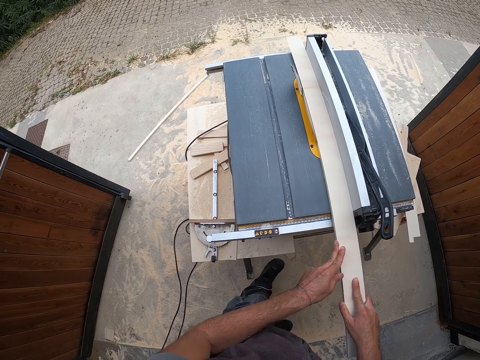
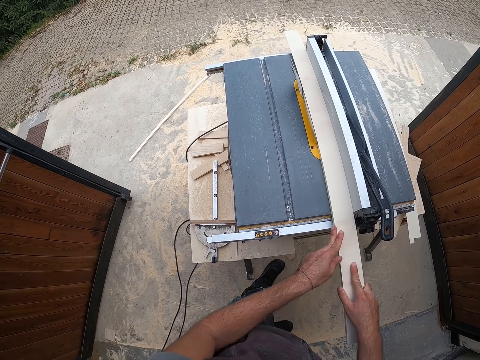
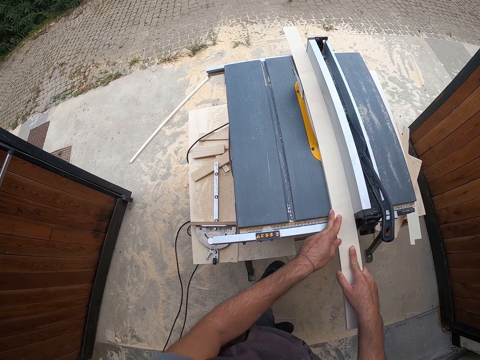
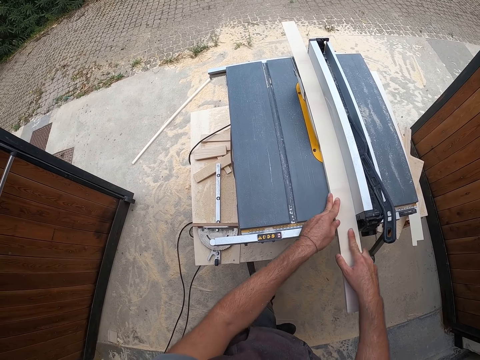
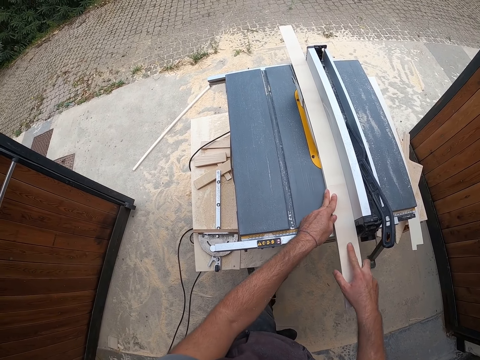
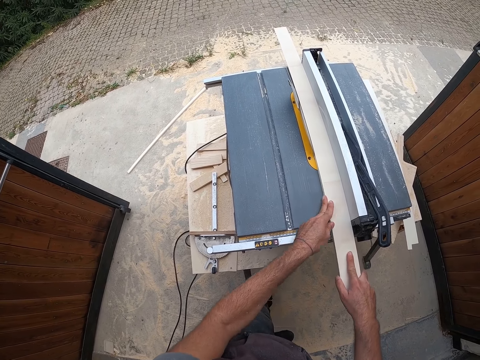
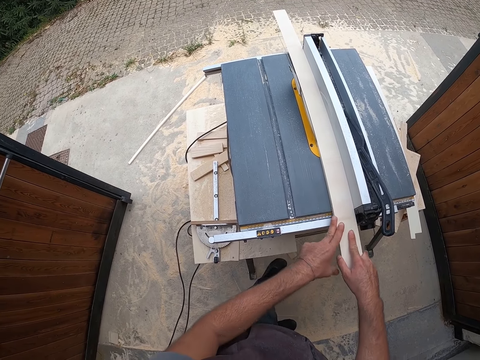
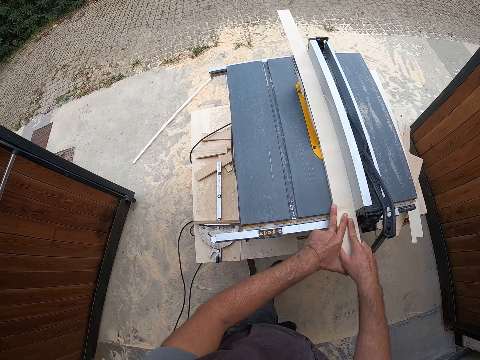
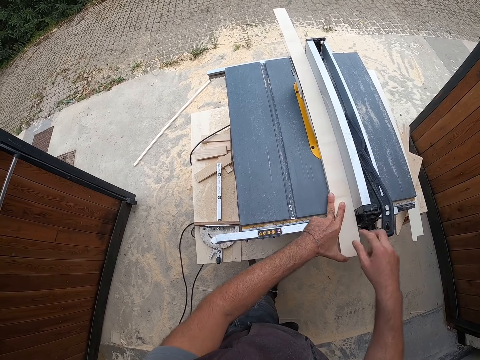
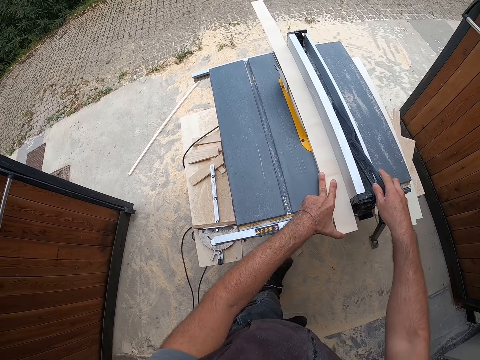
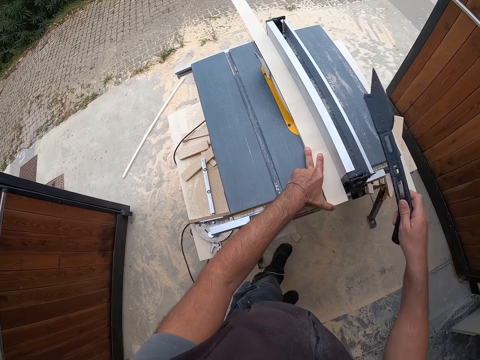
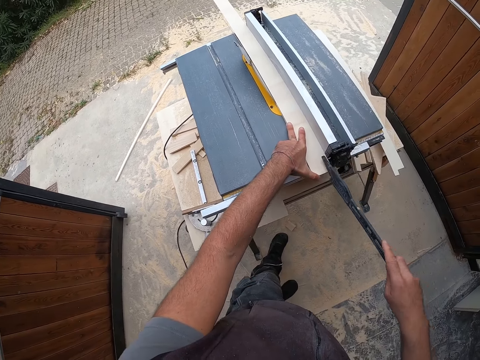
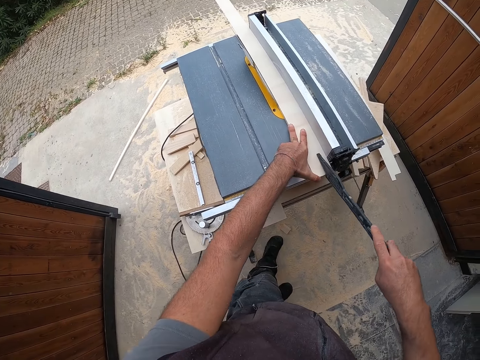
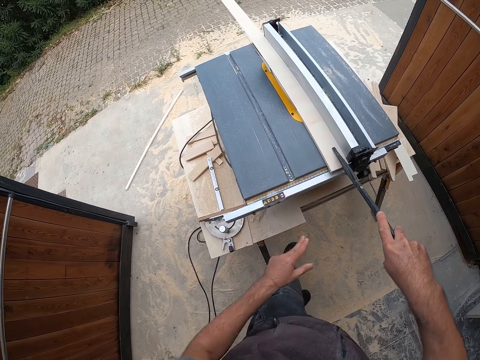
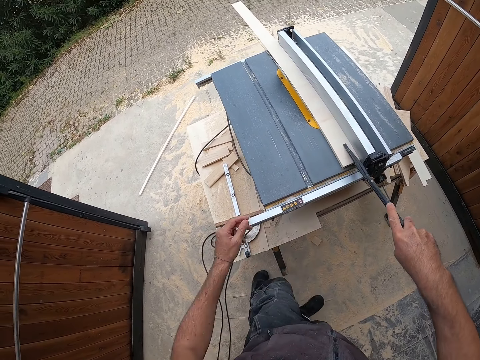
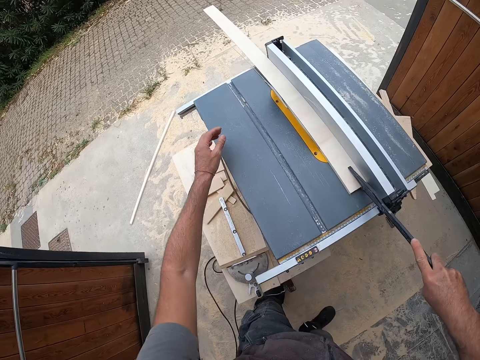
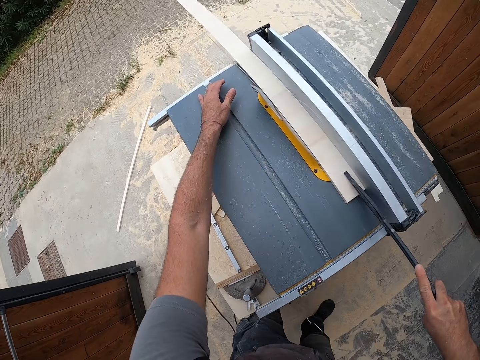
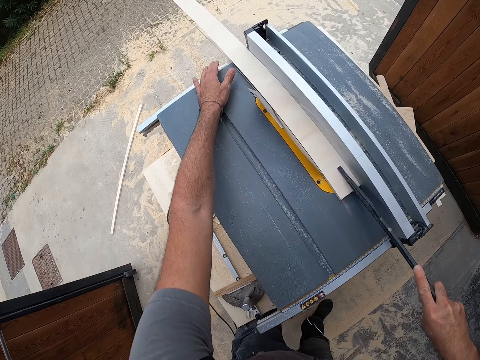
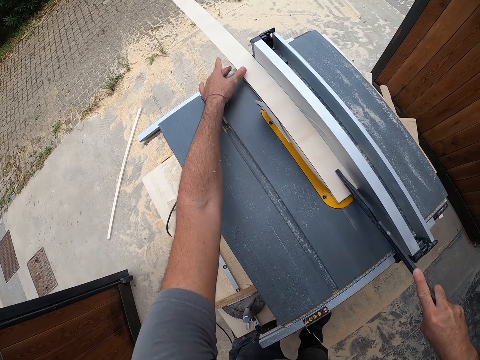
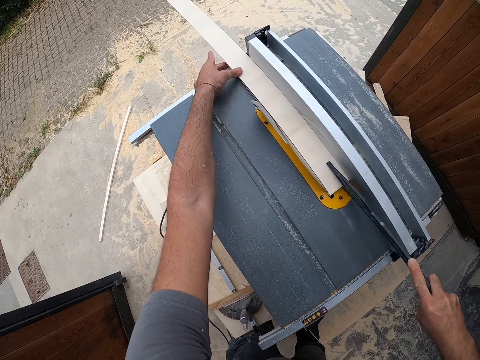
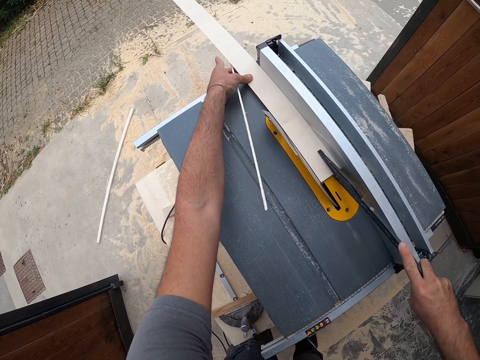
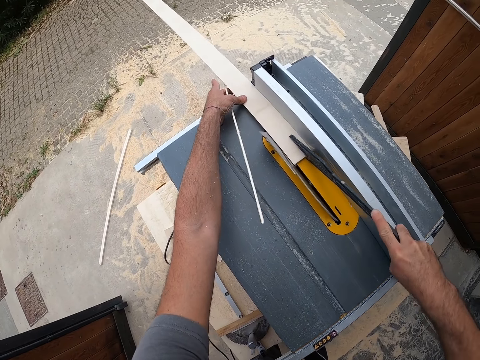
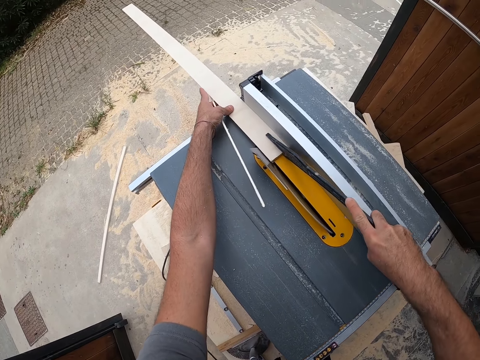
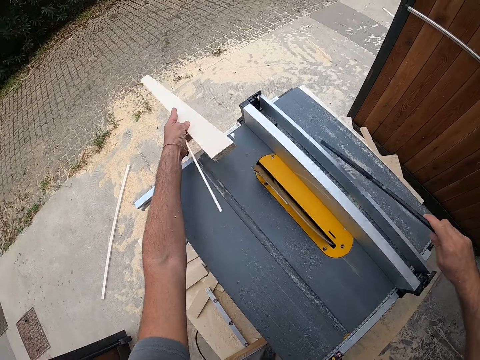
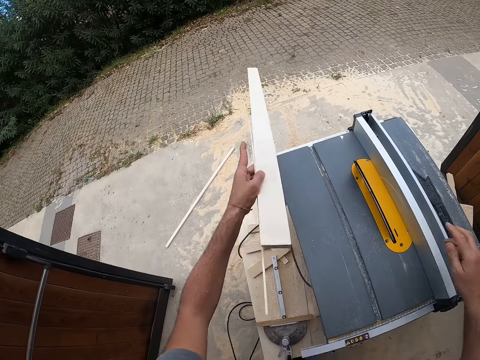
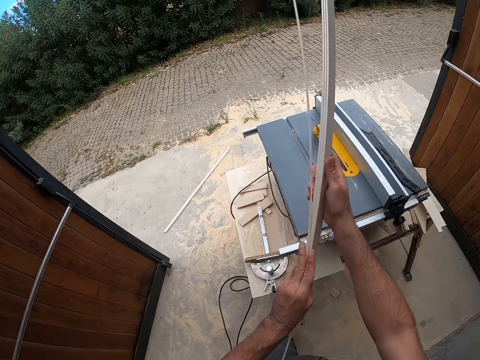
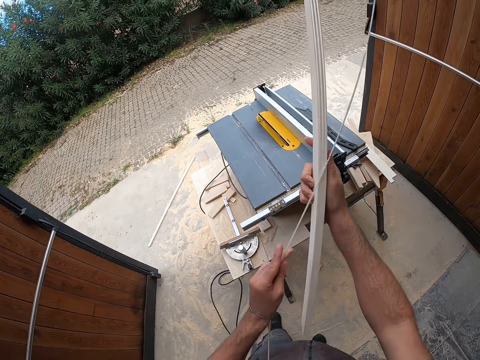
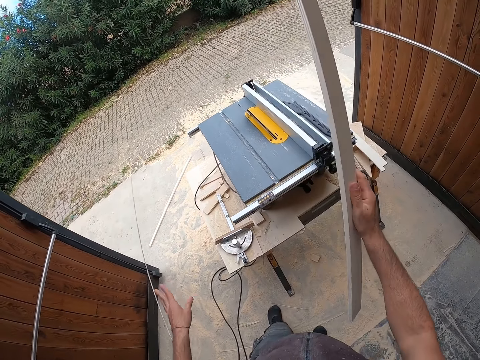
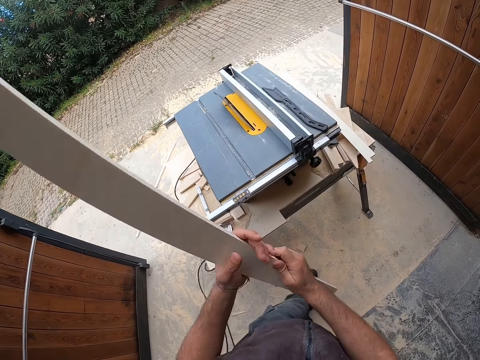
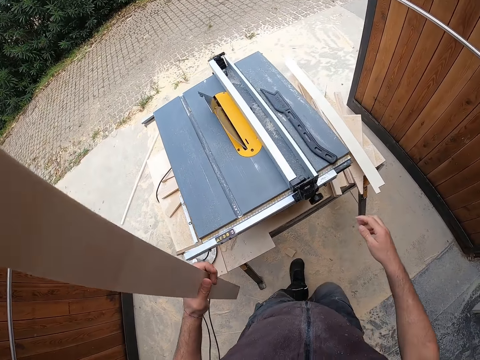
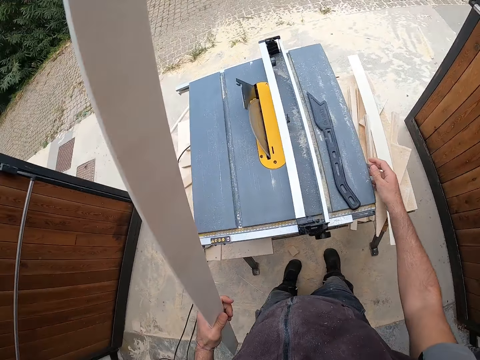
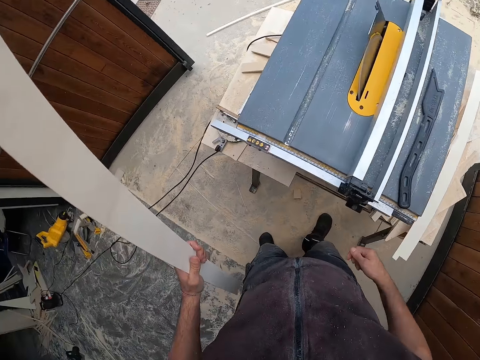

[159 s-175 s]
The camera wearer picks up the blade guard from the rip fence with his right hand. He pushes the piece of wood on the table saw with the blade guard in his right hand. He holds the wood with the left hand. He drops the blade guard on the rip fence with his right hand. He picks up the wood on the table saw with his left hand. He holds the wood with the right hand. He passes the piece of wood from his left hand to his right hand. He throws the piece of wood on the floor with his left hand. He passes the piece of wood from his first hand to his left hand.

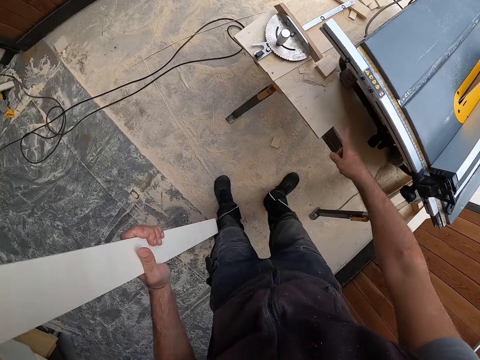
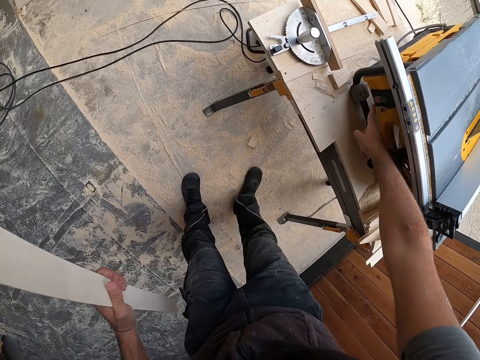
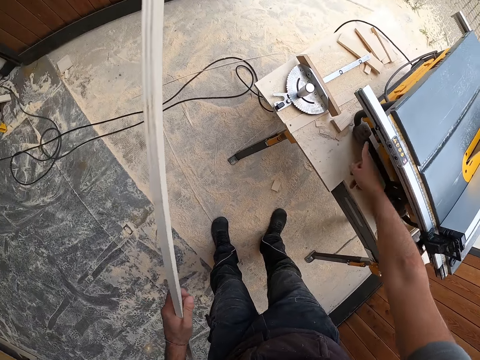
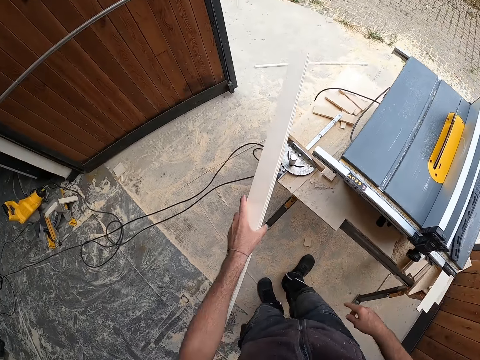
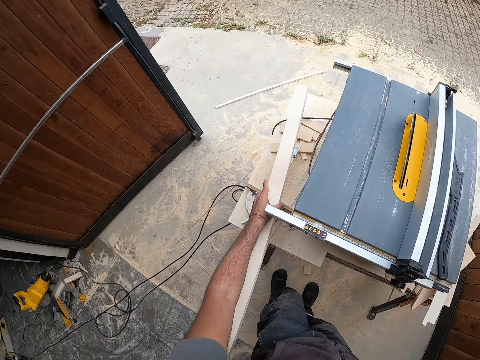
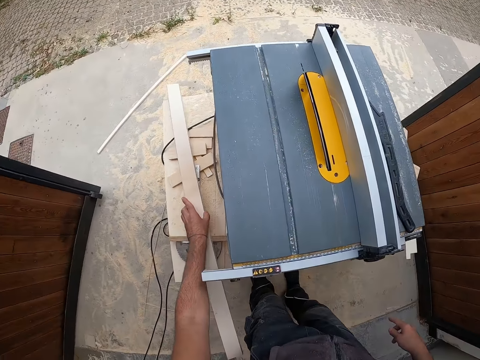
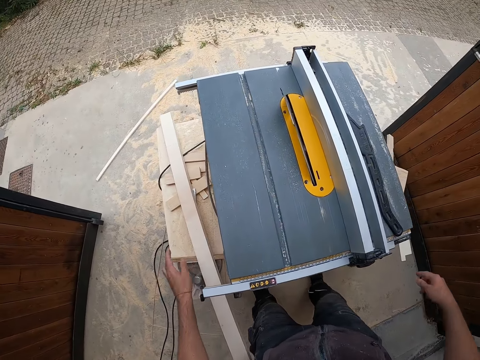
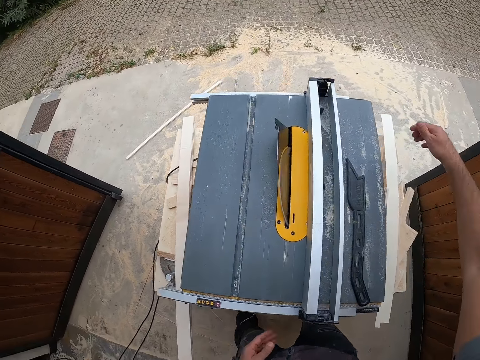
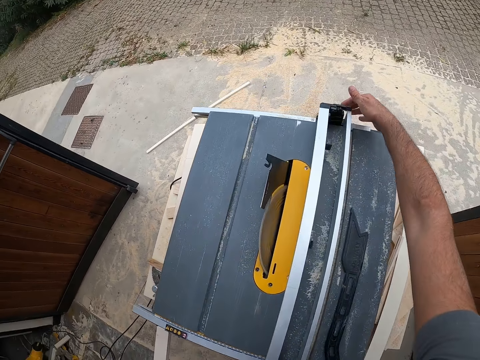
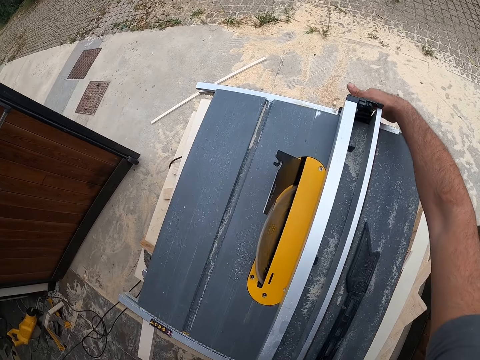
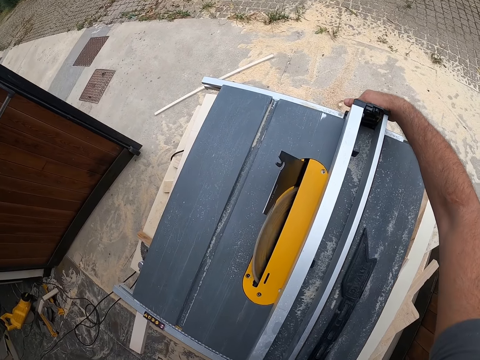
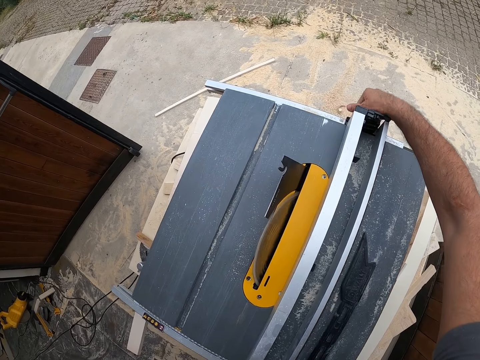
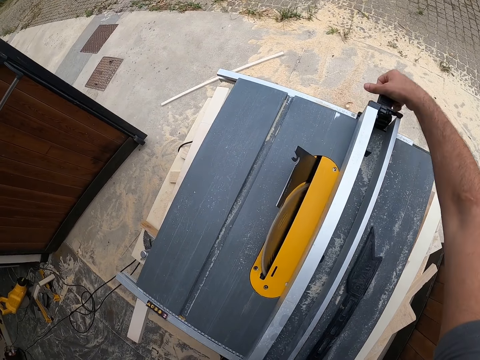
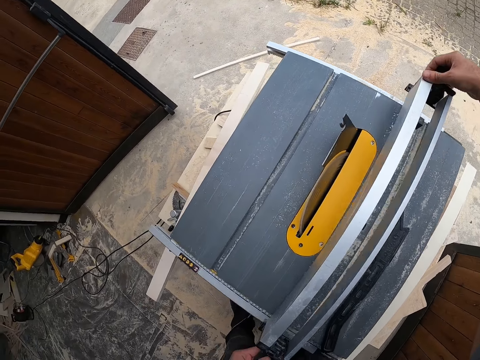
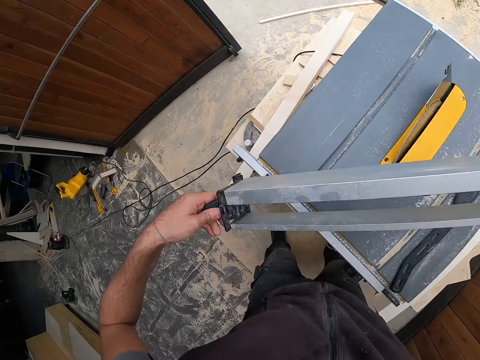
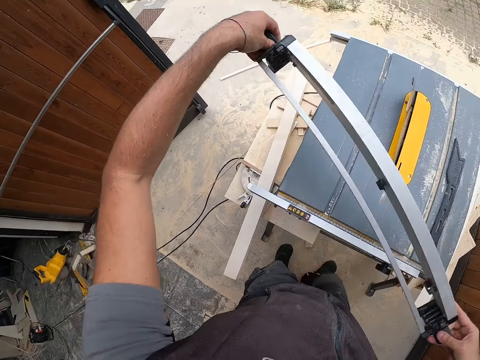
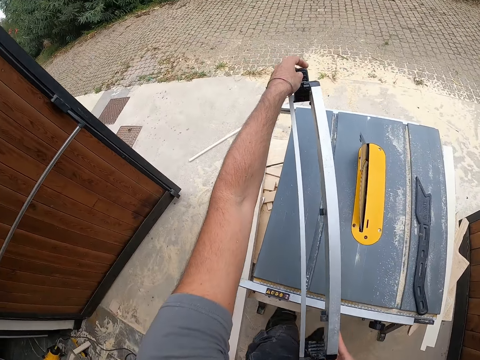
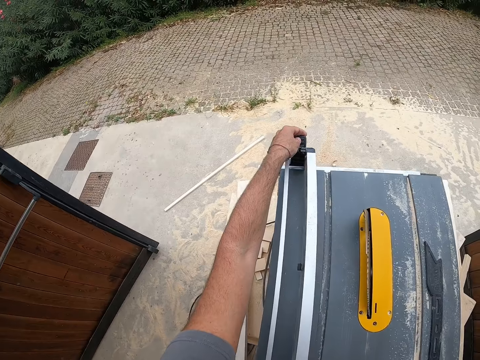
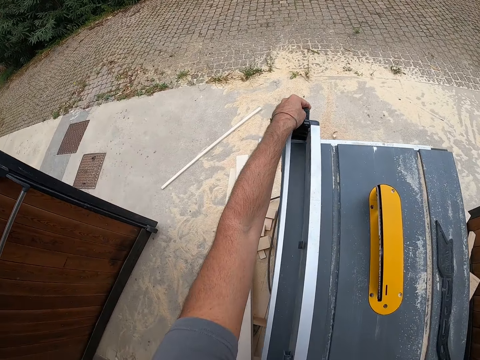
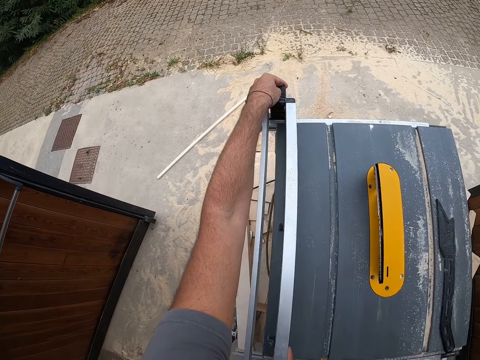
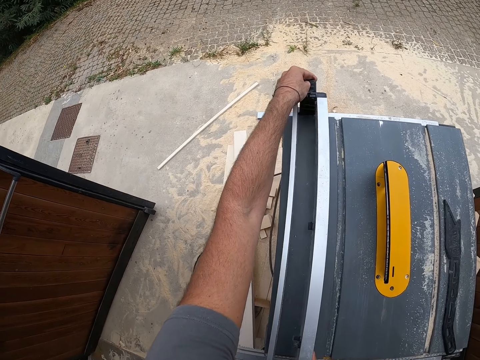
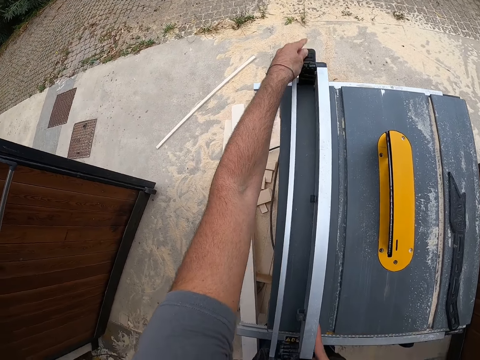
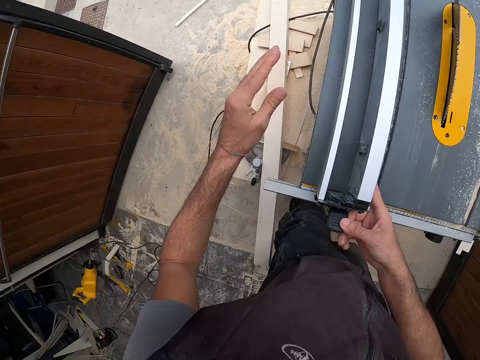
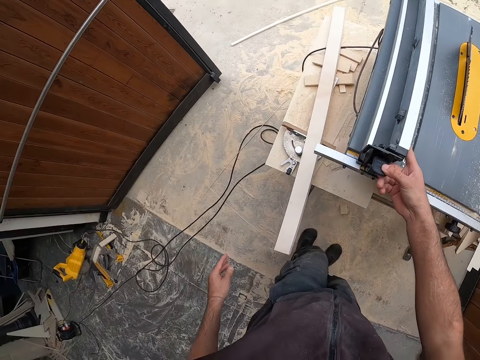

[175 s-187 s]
The camera wearer switches off the table saw with his right hand. He drops the piece of wood on the table with his left hand. He unlocks the fence lock with his right hand. He removes the rip fence or adjustable fence from the table saw with both hands. He turns the adjustable fence. He drops the rip fence on the table top with both hands.
